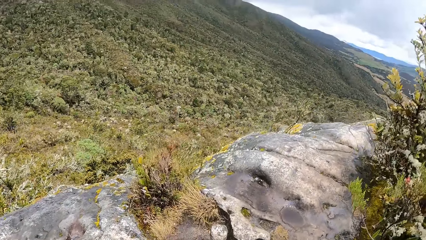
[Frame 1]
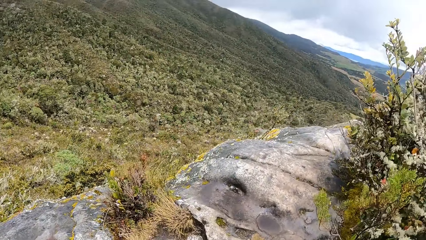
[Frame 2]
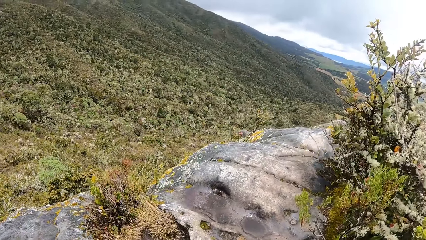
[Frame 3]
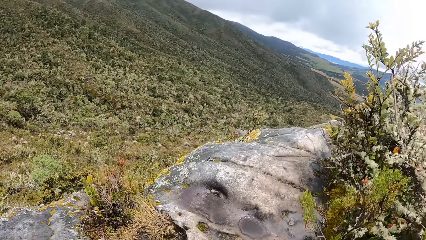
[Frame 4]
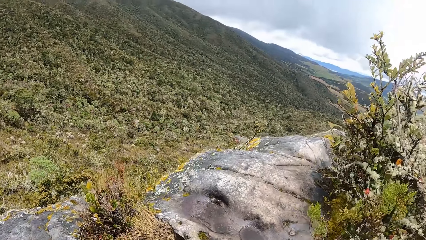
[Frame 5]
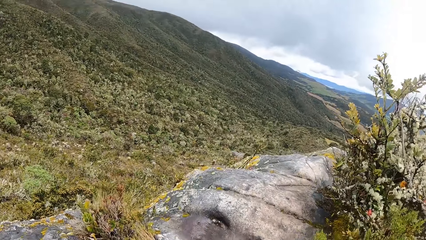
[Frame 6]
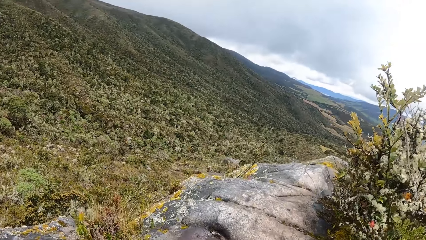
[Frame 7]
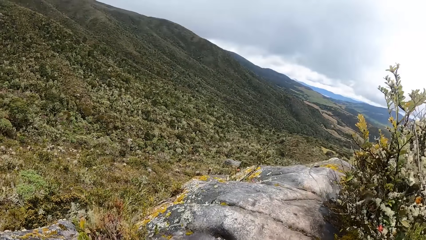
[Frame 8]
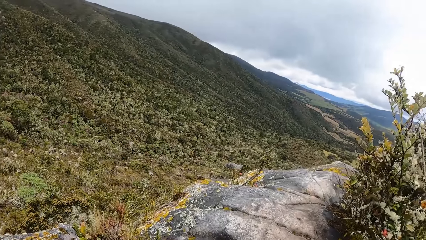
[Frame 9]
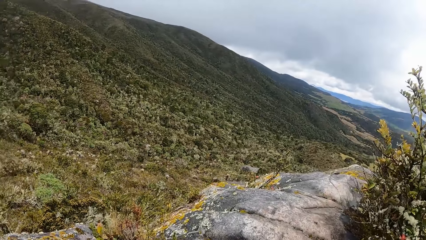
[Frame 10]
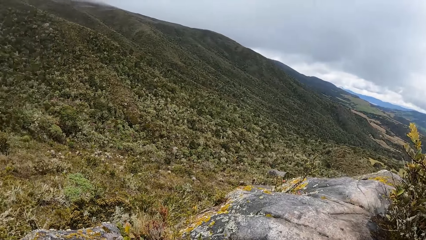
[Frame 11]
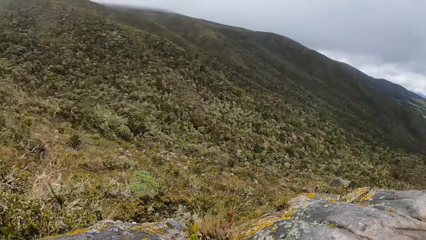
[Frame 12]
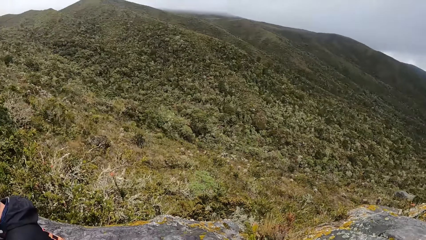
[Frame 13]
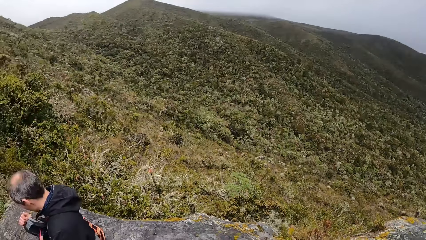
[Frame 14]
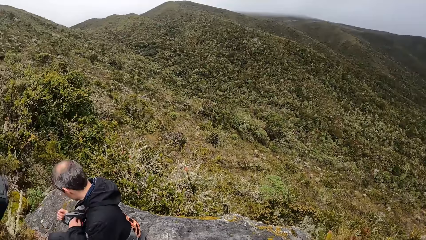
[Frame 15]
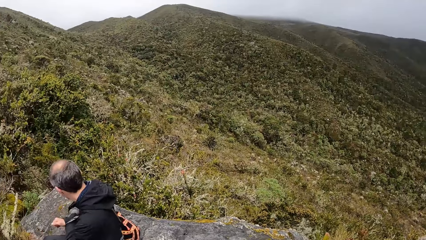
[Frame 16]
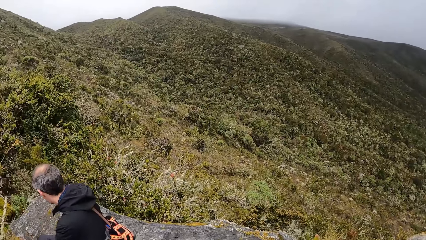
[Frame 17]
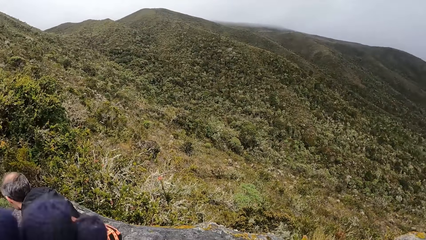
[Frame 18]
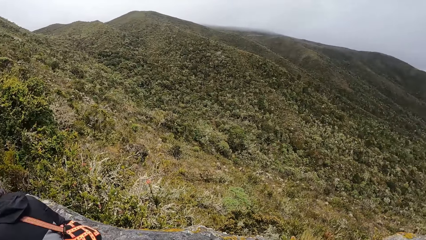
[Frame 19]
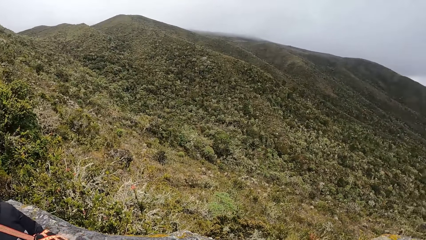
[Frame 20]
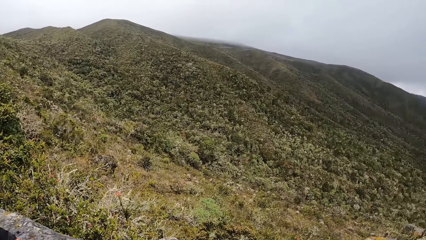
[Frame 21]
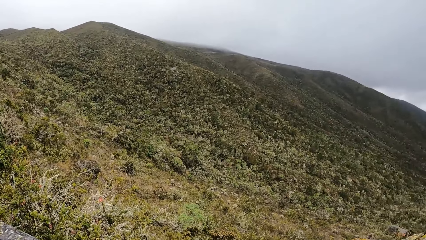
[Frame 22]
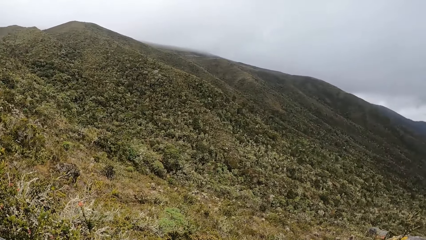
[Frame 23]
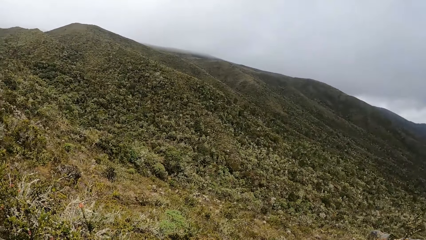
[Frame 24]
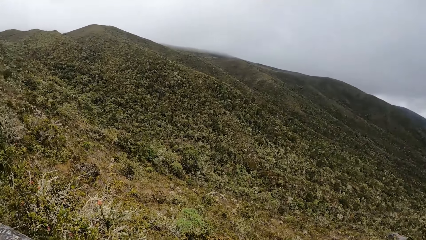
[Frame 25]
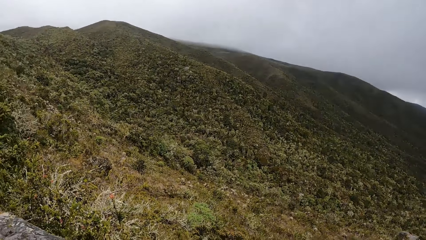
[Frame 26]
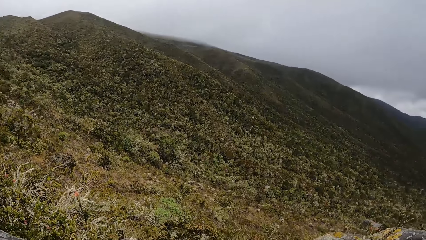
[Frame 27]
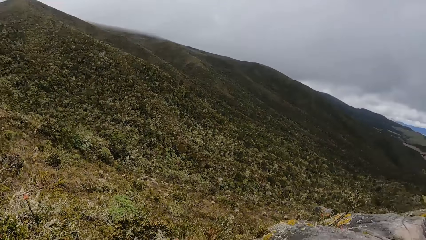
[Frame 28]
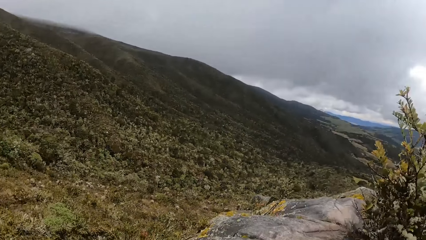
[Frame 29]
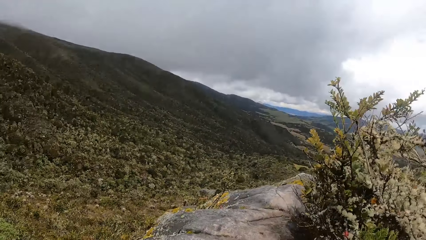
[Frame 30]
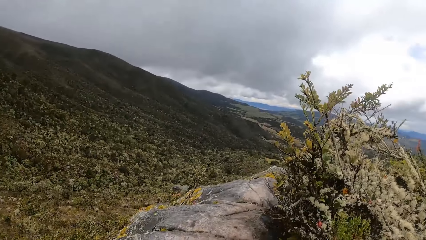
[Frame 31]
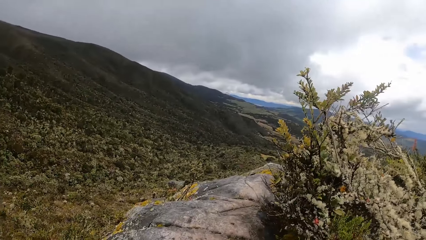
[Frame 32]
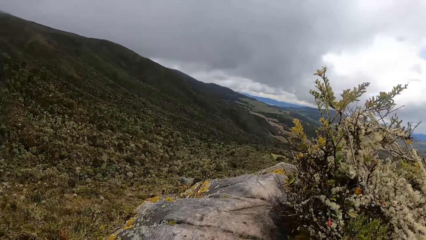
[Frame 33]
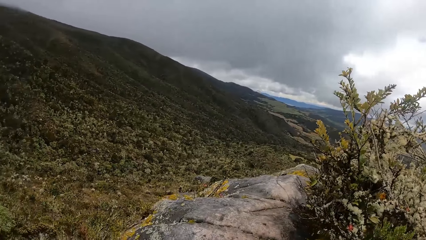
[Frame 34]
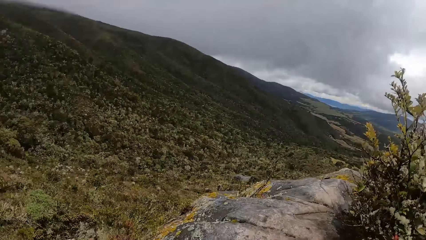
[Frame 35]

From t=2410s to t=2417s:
The camera wearer looks around.

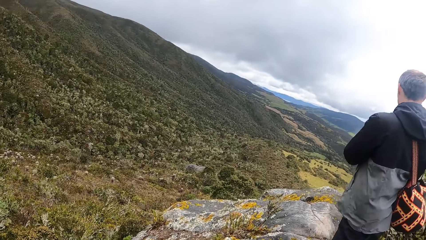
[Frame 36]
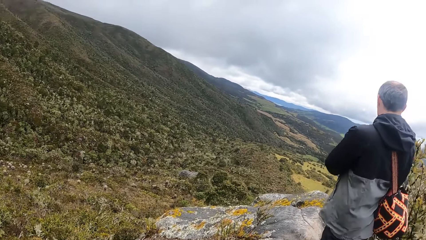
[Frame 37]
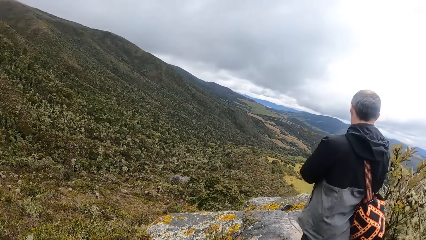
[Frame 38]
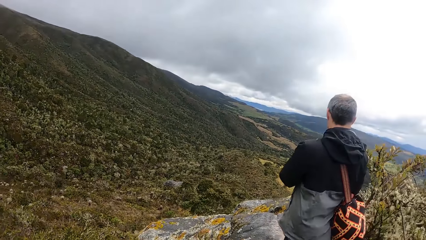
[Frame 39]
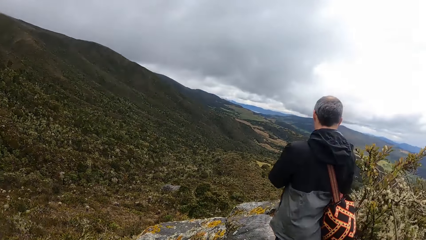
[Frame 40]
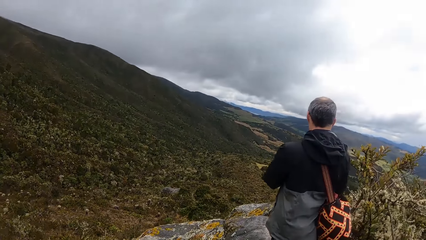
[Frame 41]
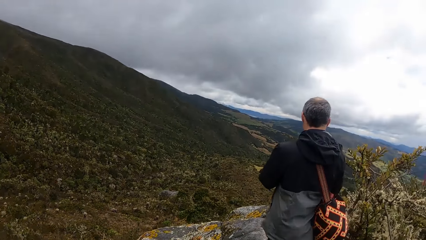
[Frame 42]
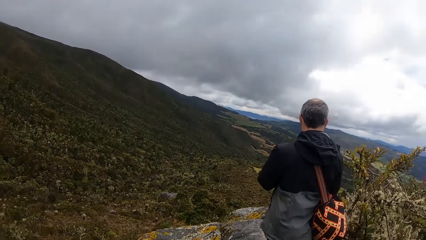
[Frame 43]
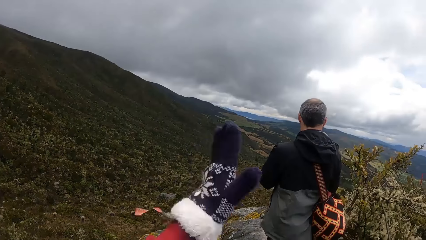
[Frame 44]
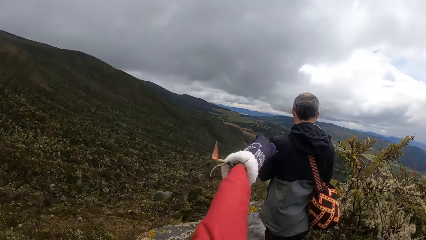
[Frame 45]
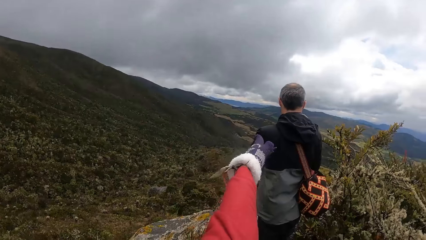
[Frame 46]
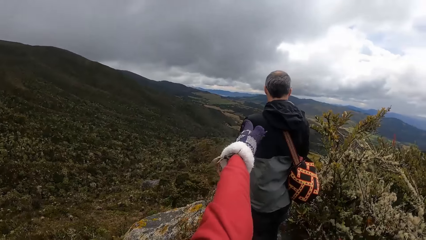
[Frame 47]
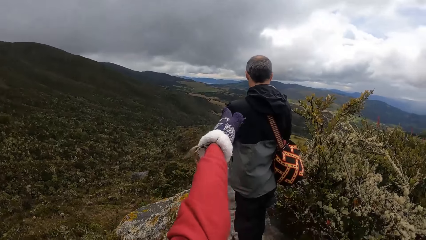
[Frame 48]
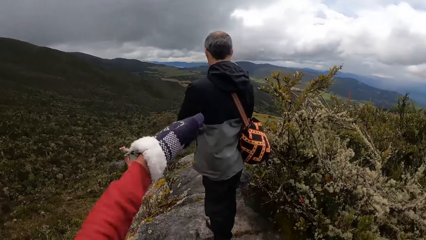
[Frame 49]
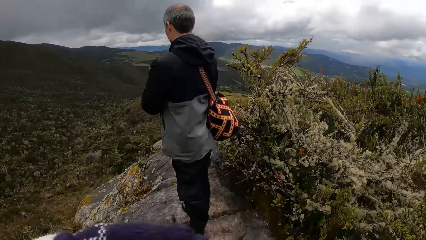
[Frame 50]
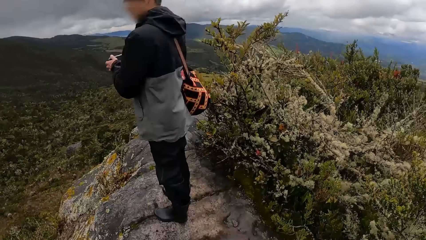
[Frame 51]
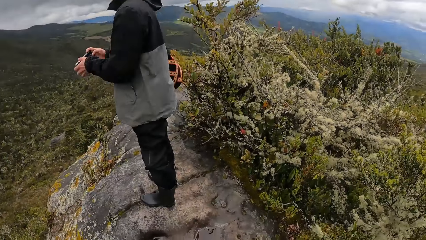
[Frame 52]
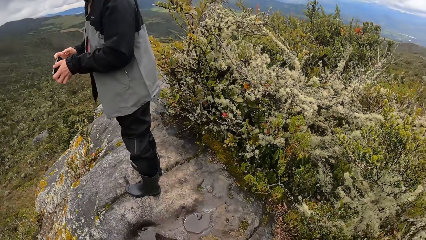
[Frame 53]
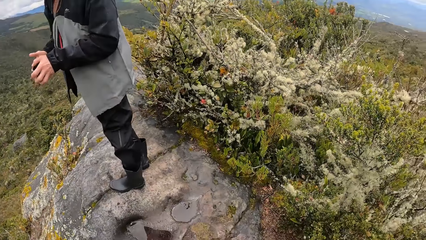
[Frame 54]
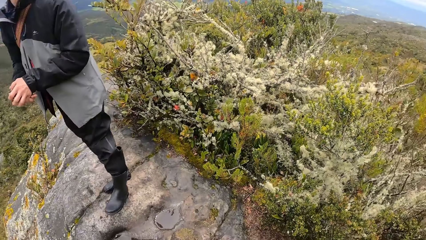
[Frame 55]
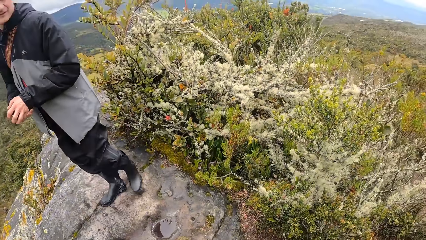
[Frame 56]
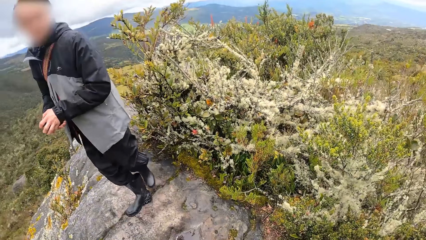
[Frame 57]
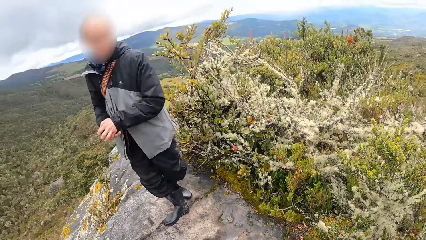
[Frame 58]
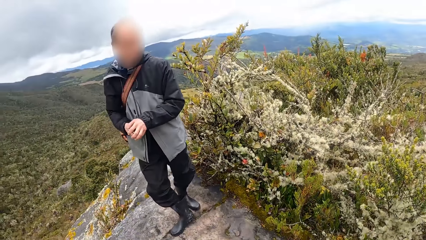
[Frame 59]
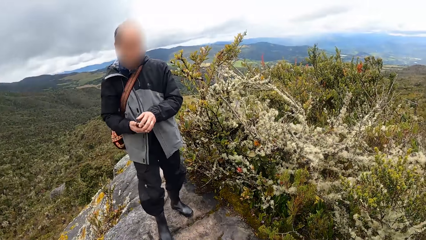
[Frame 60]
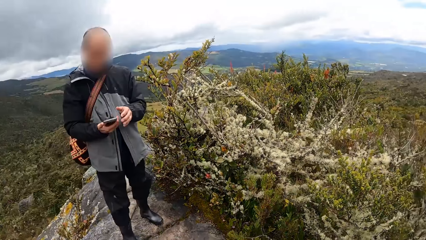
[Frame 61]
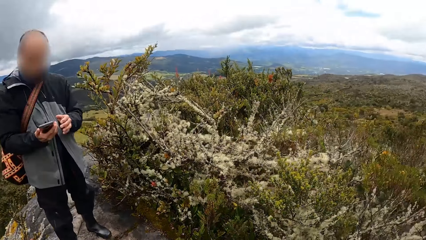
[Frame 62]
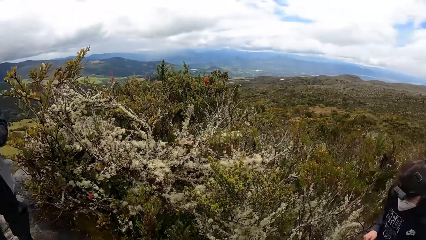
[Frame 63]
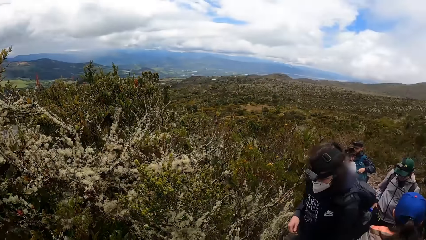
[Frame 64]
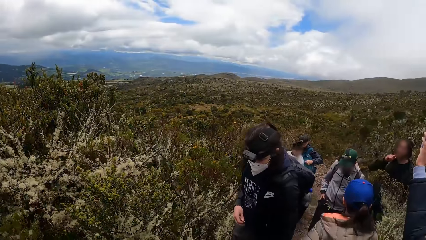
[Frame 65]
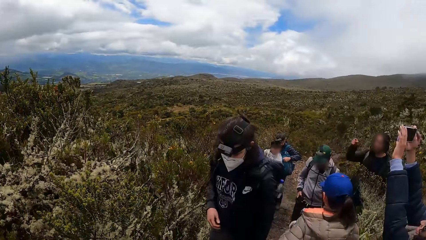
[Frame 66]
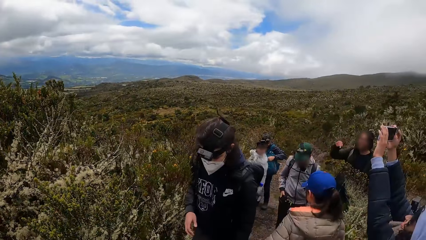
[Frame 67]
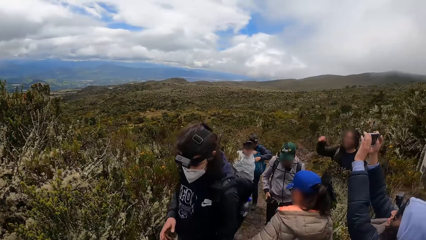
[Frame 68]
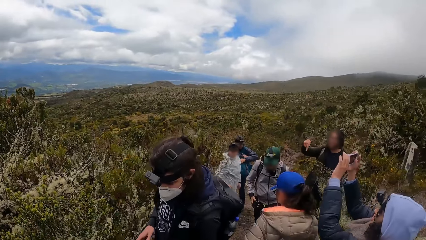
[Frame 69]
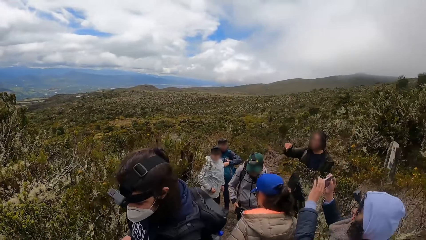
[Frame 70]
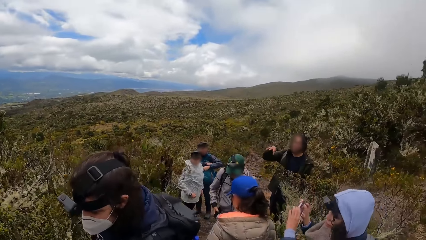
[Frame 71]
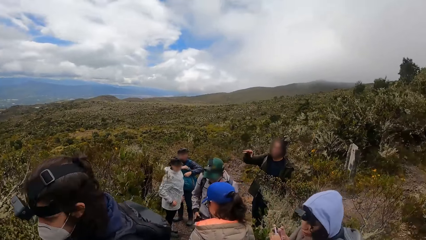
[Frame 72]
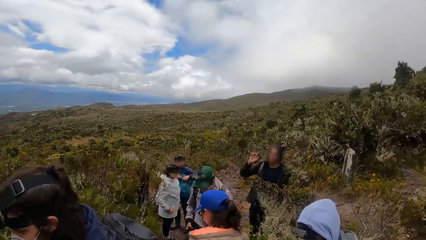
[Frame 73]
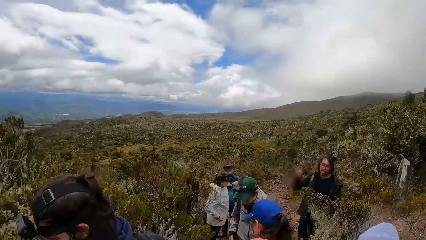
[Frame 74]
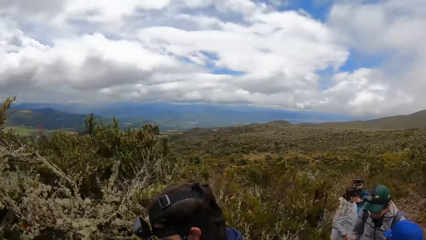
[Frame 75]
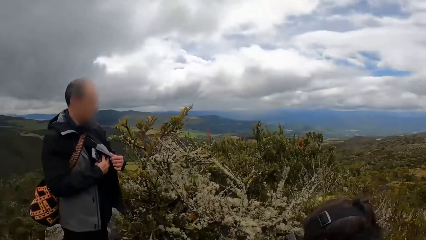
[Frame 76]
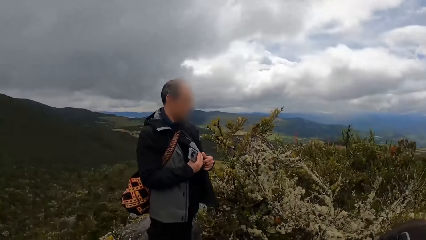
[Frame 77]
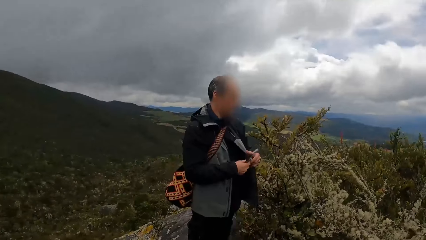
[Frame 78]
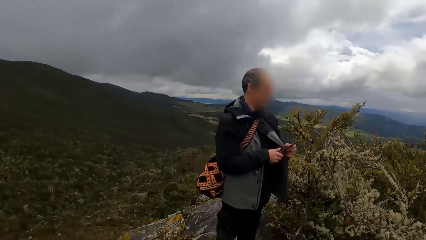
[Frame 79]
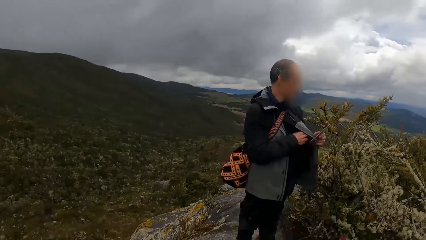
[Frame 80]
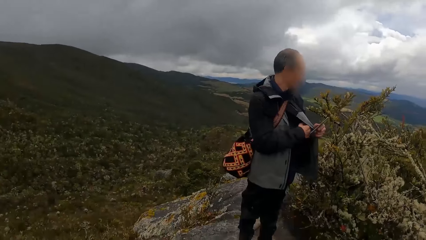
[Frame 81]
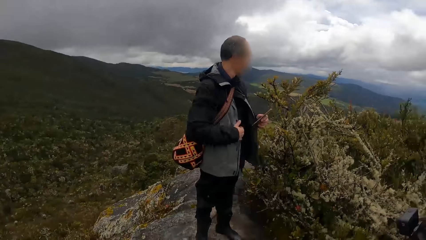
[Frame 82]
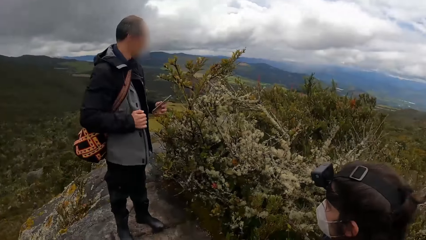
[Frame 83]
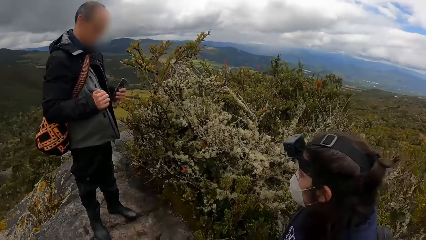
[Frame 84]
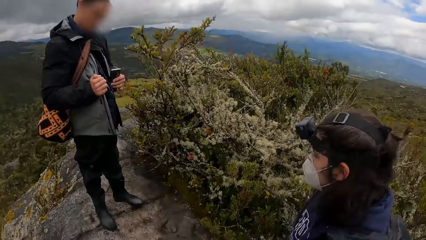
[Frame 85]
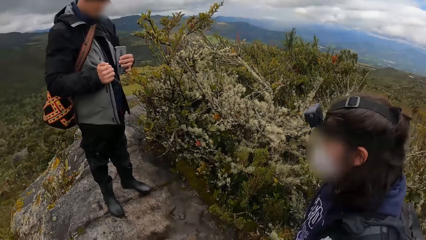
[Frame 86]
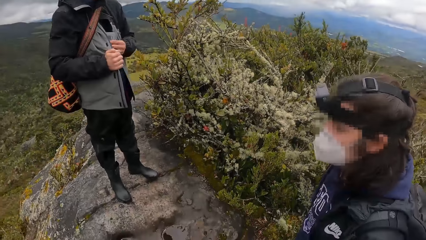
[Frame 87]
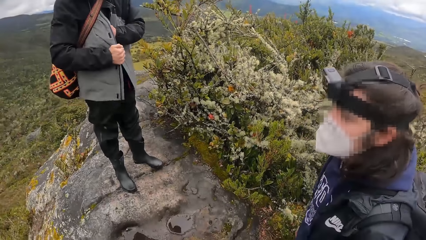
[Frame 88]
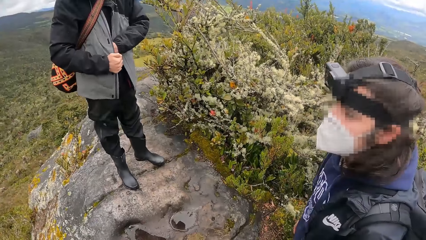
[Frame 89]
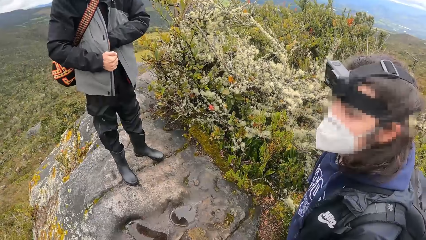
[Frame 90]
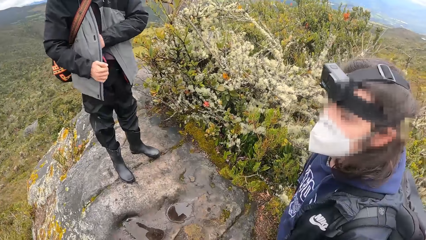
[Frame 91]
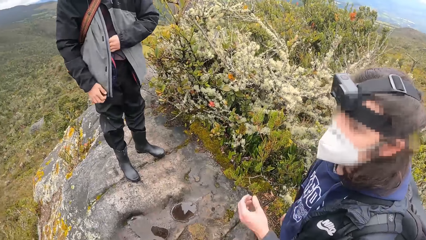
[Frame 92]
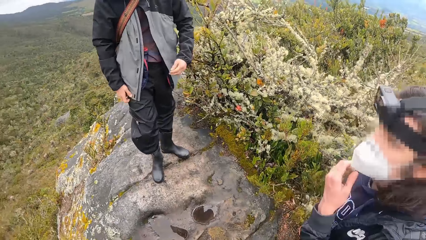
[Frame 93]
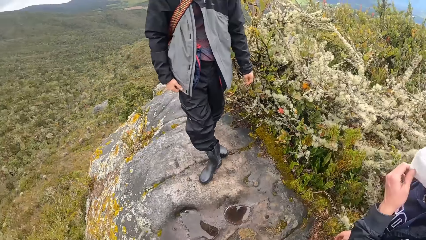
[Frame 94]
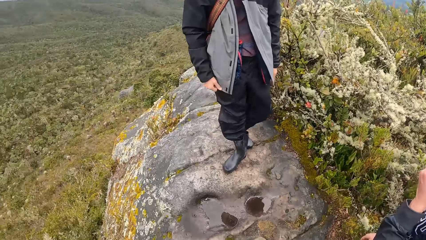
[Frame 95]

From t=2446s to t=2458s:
The camera wearer interacts with a man. Another man instructs the camera wearer and a group of people.
